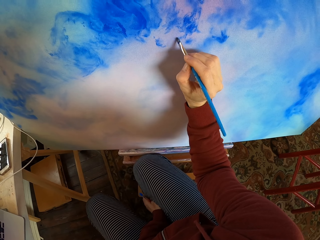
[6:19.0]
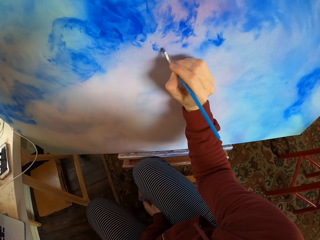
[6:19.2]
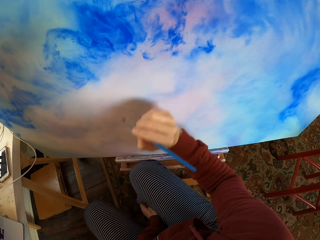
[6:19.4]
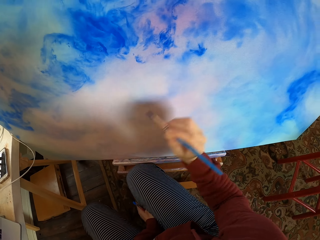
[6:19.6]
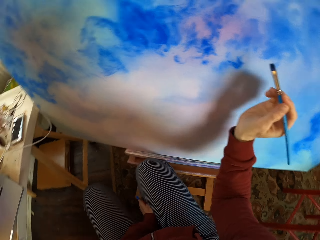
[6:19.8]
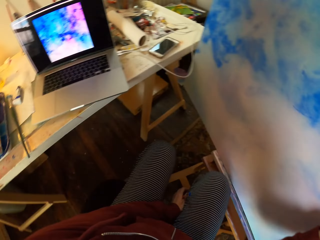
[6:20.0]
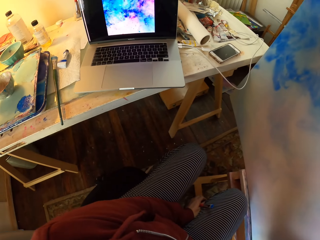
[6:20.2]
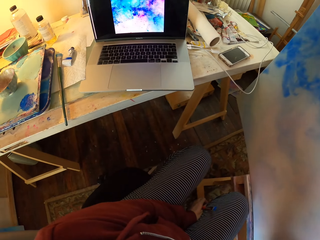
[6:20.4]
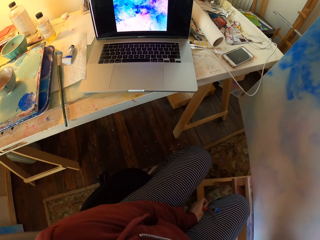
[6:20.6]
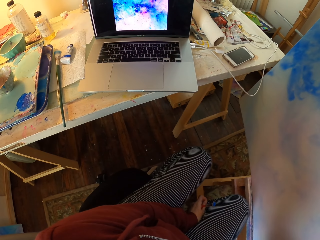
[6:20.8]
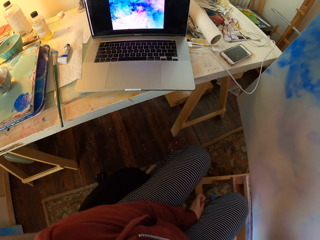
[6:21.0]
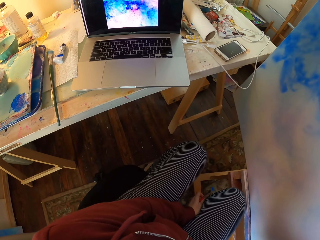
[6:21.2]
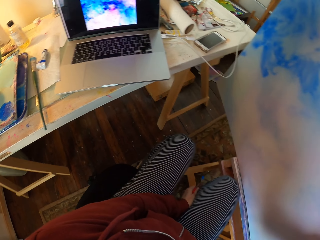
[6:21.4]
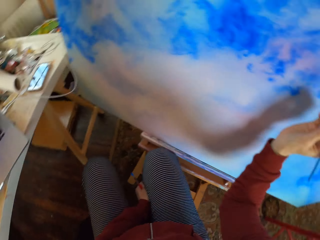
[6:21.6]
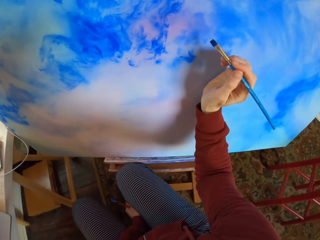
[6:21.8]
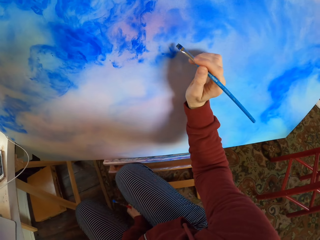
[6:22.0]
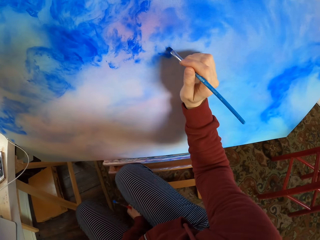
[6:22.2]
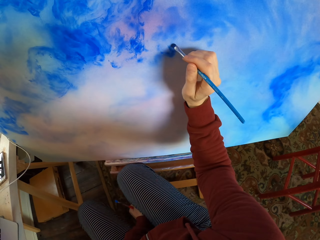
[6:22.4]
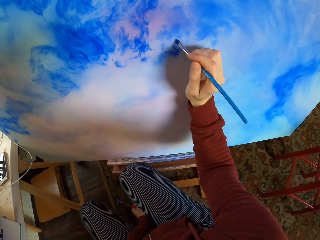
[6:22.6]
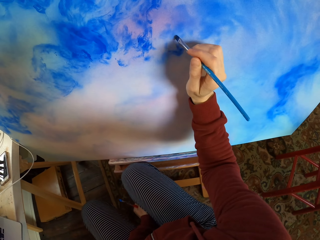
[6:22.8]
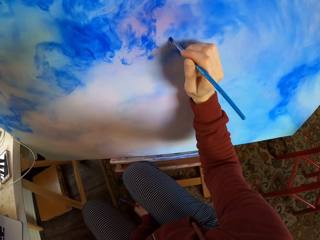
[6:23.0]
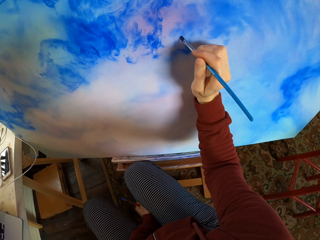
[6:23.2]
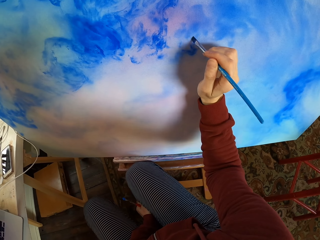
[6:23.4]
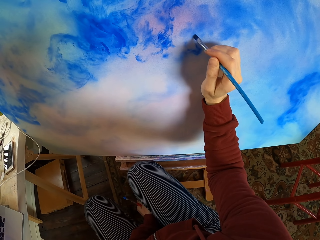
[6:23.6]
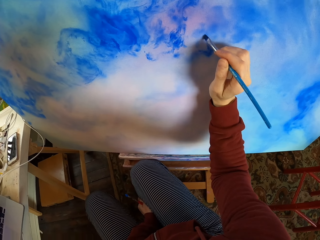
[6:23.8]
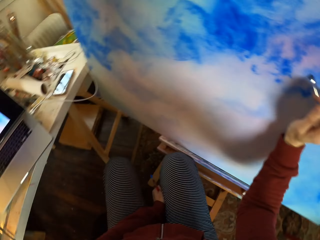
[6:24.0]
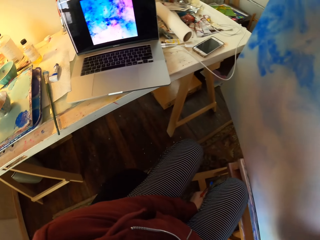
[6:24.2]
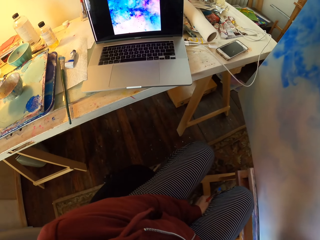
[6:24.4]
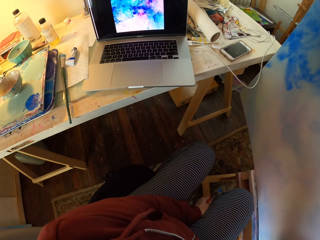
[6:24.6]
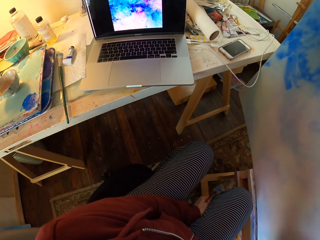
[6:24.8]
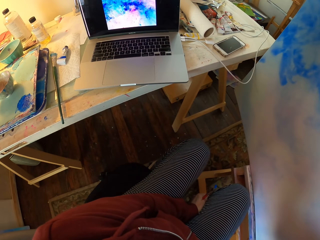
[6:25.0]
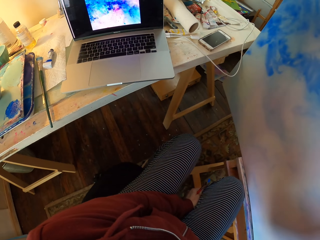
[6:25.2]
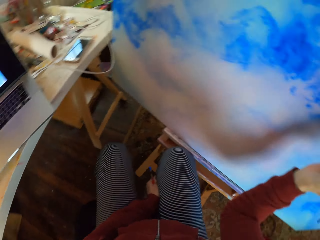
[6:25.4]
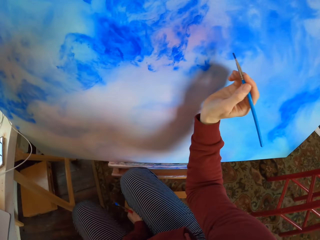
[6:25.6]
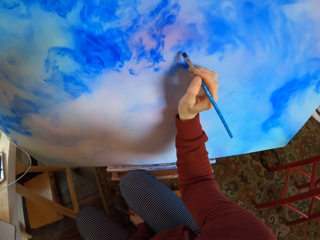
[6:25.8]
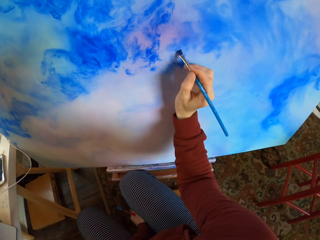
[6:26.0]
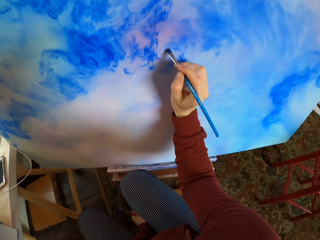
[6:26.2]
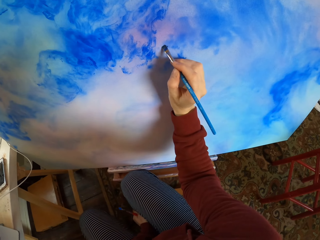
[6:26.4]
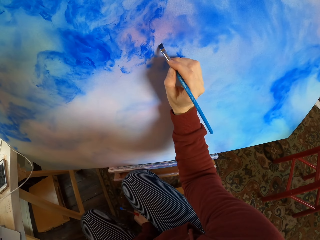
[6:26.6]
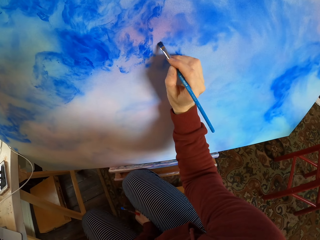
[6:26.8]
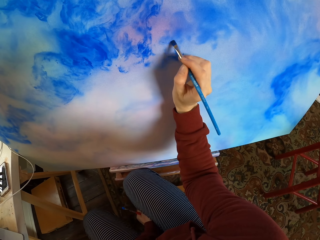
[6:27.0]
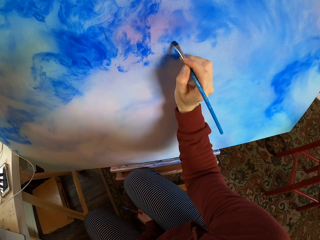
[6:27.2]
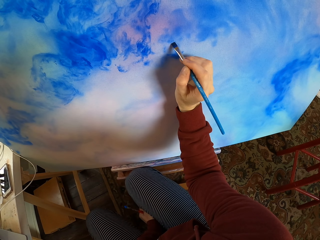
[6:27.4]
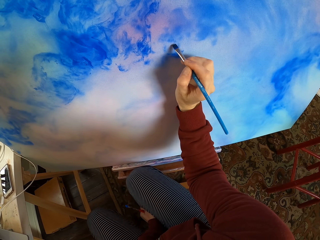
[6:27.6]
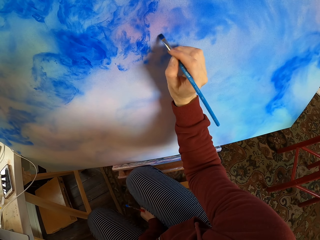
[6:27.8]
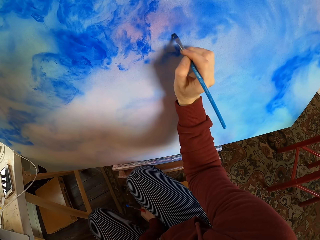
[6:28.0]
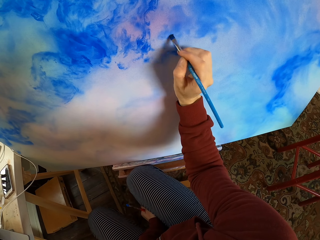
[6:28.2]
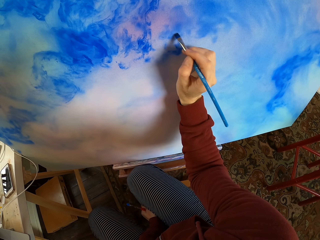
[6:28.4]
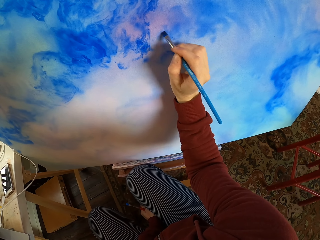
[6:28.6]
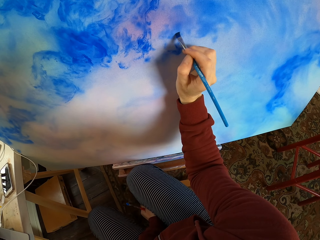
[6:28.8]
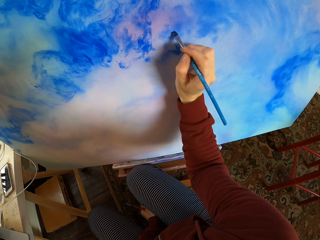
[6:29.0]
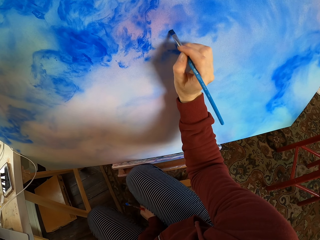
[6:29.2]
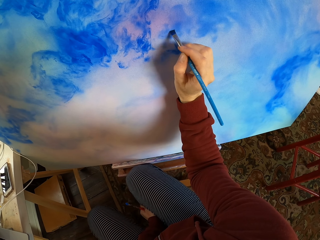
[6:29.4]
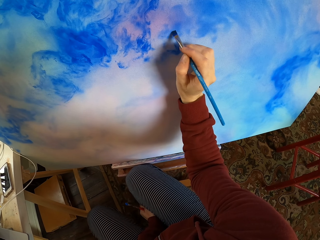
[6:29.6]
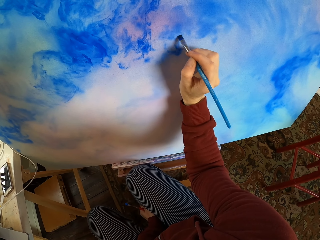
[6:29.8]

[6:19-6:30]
The camera wearer moves the hand. They look at the laptop. They paint the decoration. They look at the laptop. They paint the decoration.

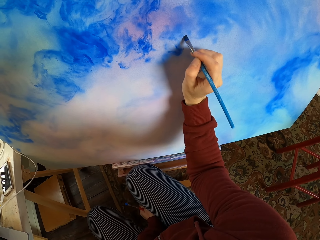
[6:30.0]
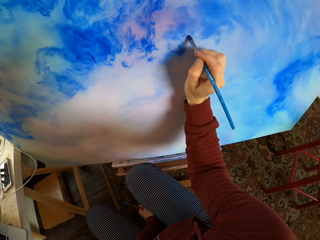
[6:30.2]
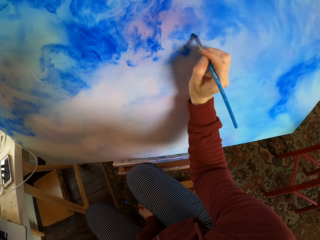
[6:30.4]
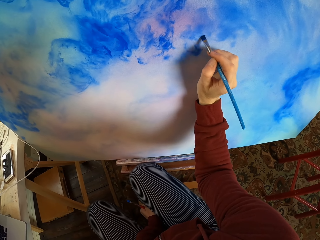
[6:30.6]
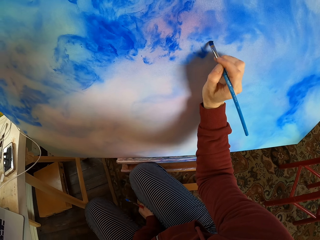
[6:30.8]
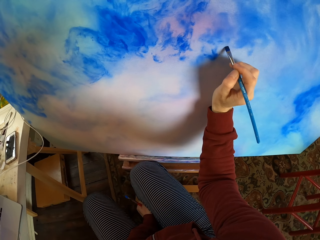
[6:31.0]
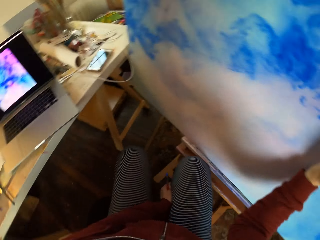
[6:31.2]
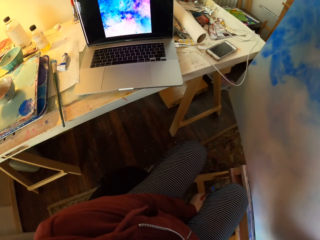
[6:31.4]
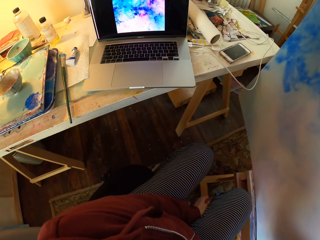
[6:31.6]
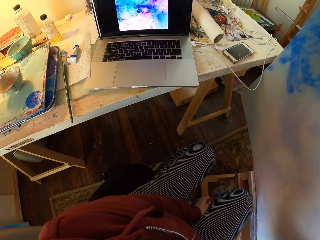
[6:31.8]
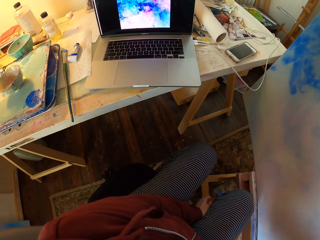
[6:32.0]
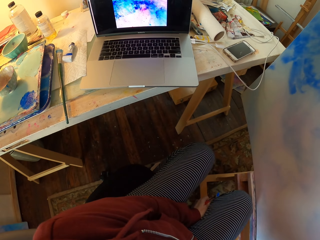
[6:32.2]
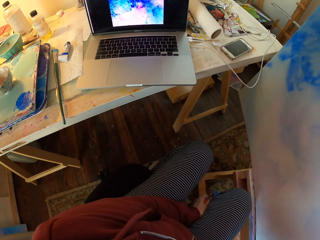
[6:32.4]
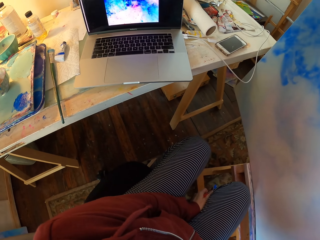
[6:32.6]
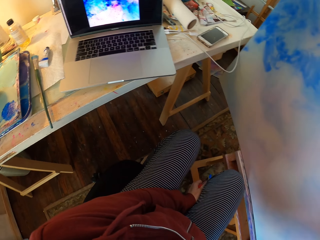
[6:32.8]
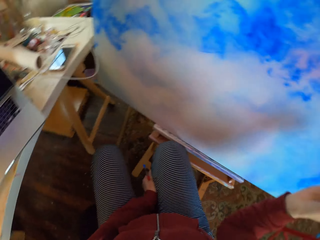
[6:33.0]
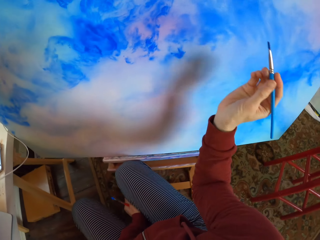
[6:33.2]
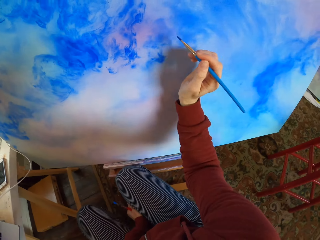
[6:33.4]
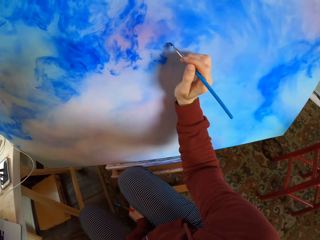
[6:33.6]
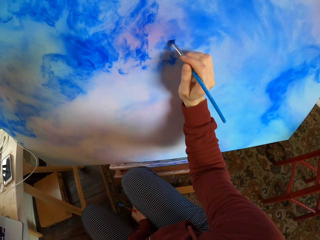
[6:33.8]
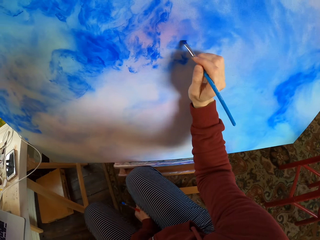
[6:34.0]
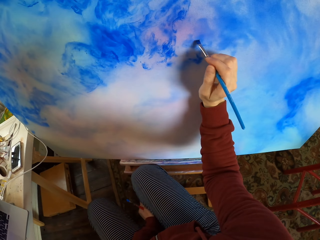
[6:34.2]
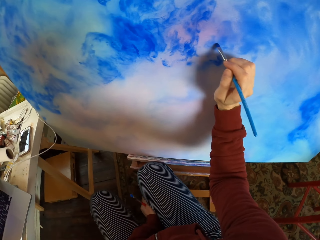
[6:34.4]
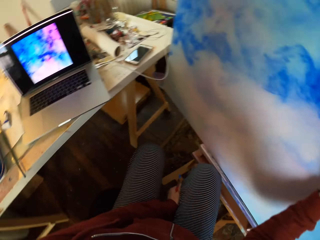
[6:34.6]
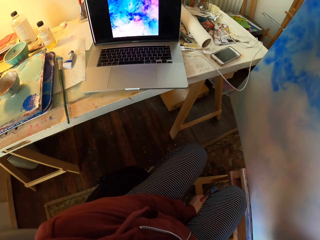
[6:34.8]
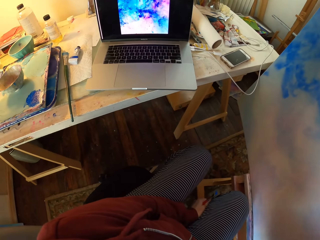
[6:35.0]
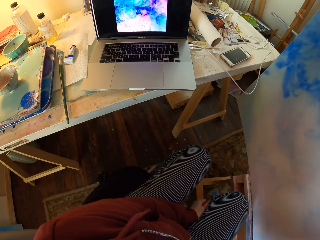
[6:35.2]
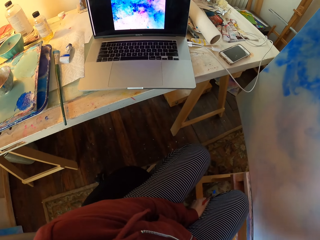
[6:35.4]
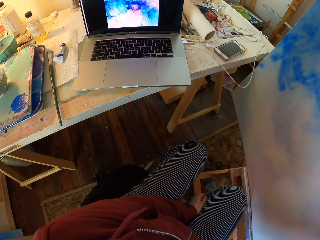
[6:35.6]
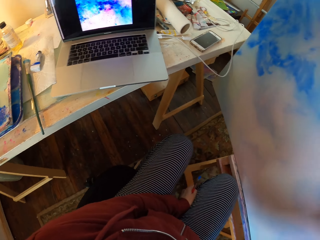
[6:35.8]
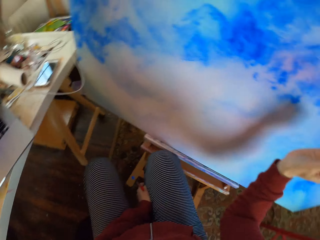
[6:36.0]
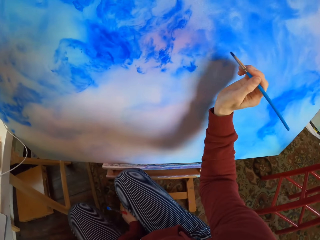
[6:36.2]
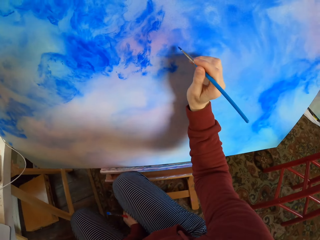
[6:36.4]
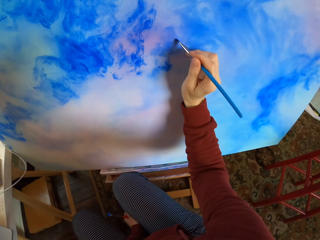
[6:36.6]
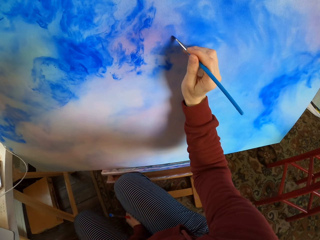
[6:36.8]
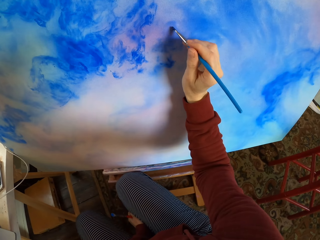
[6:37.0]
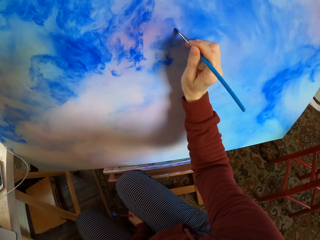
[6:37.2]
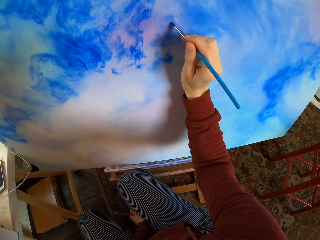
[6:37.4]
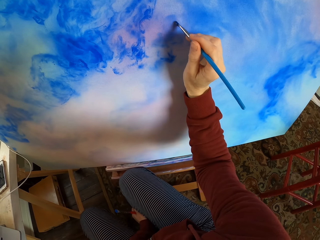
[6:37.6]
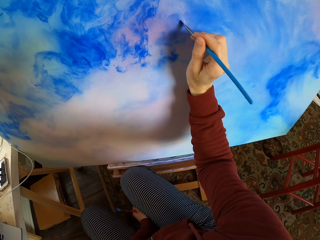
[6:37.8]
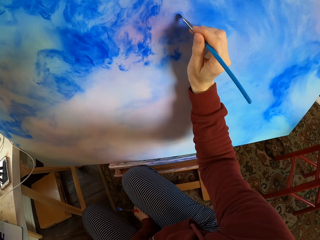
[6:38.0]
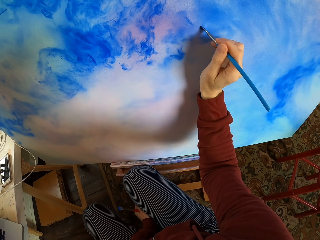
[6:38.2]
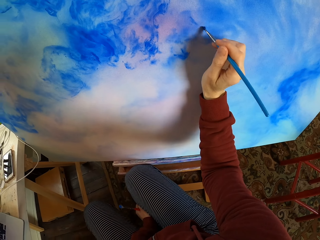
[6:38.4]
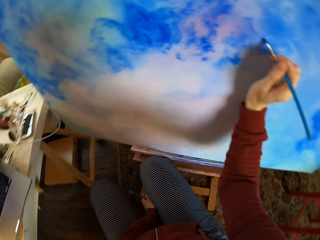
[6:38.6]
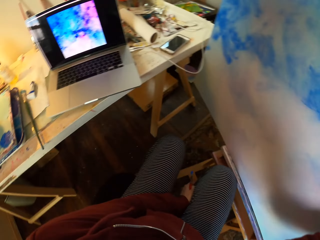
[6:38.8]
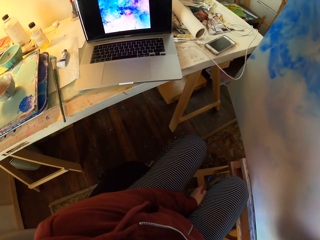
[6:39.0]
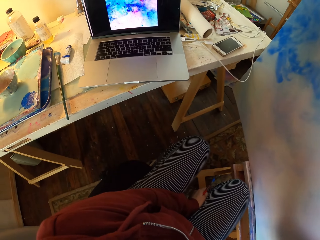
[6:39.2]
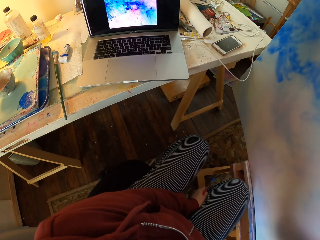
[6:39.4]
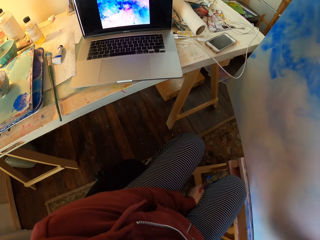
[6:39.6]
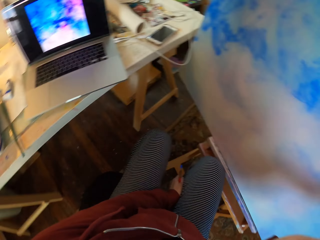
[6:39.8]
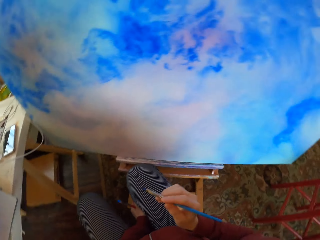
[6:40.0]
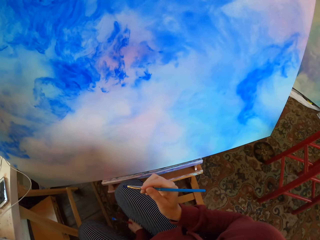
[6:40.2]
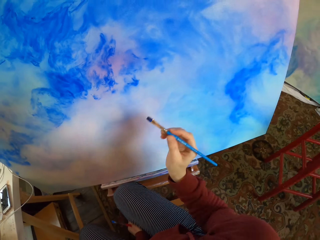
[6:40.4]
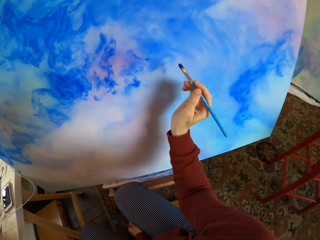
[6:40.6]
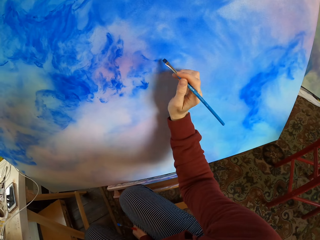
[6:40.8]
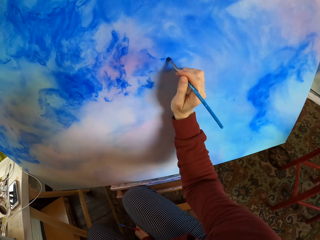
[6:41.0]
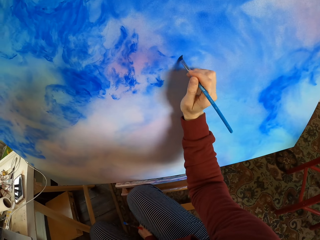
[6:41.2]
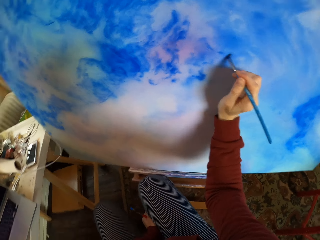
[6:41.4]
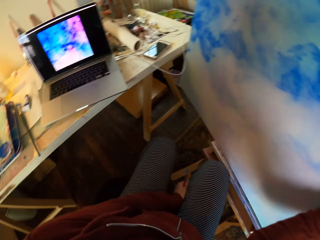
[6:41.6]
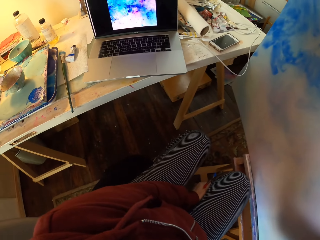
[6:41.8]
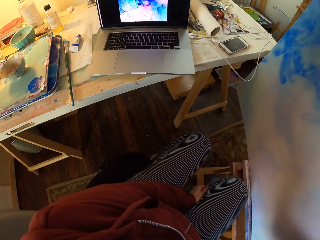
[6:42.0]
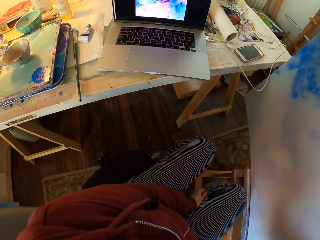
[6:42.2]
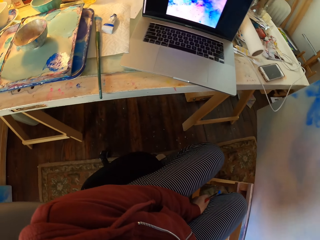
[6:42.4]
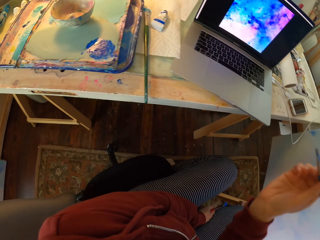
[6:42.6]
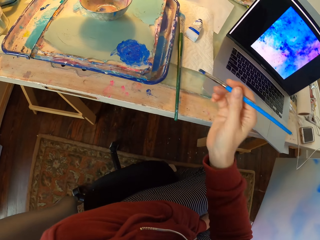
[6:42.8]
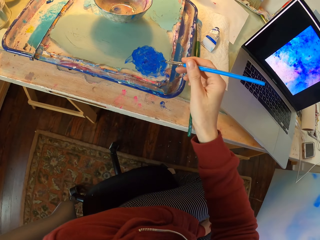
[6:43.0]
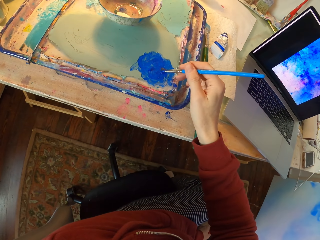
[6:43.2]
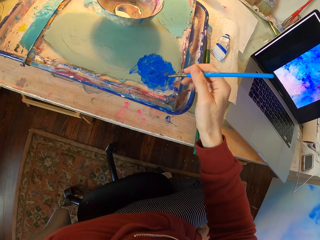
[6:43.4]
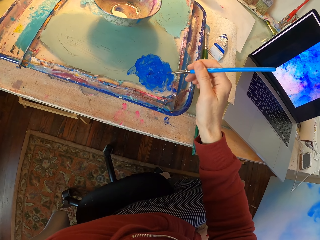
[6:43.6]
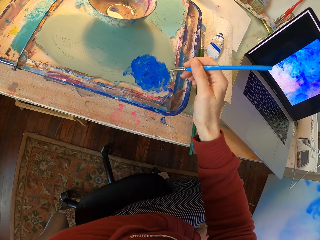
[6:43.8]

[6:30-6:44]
The camera wearer looks at the laptop. They paint the decoration. They look at the laptop. They paint the decoration. They look at the laptop. They paint the decoration. They look at the laptop. They dip the brush into the paint can.
